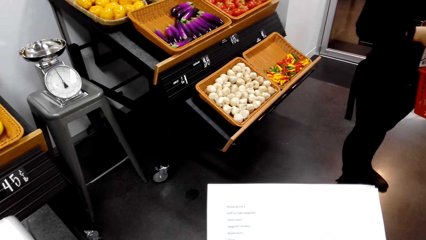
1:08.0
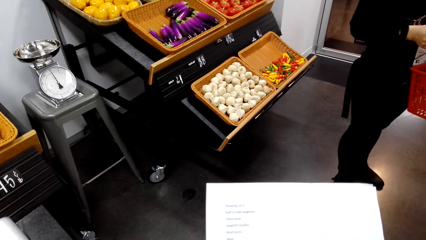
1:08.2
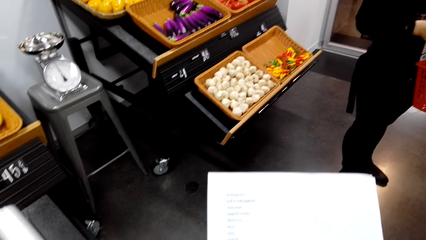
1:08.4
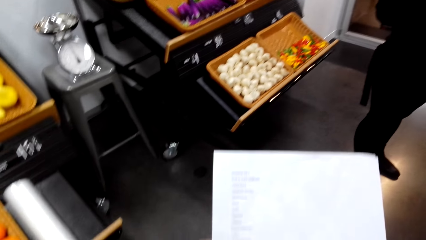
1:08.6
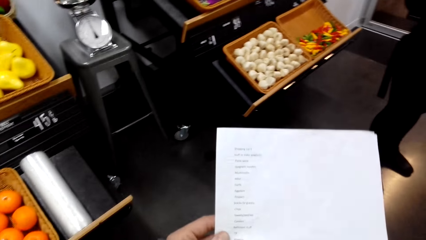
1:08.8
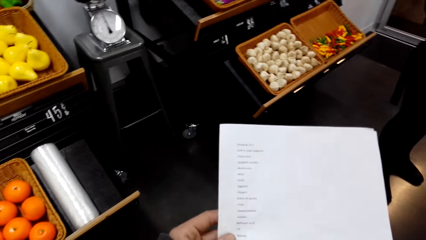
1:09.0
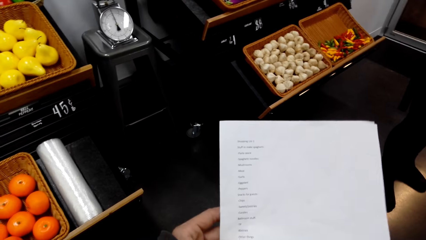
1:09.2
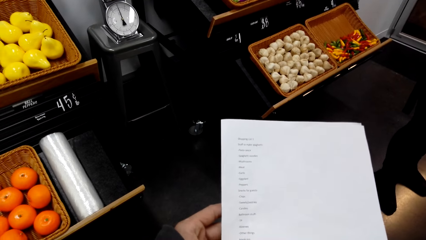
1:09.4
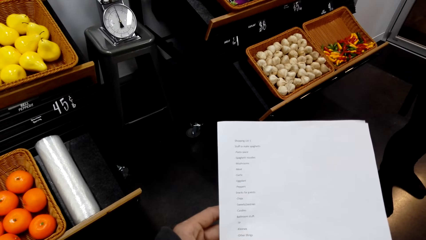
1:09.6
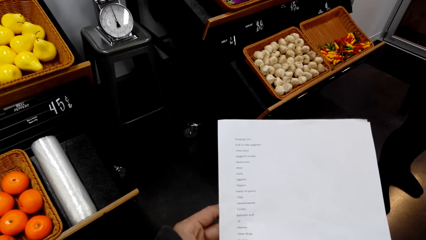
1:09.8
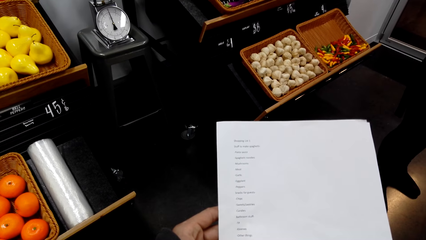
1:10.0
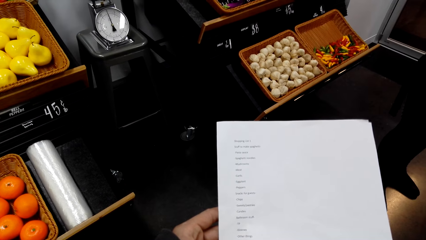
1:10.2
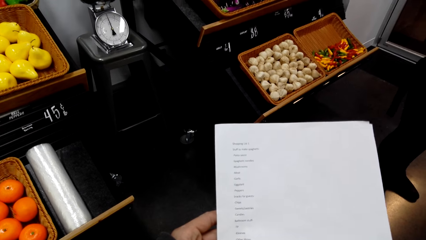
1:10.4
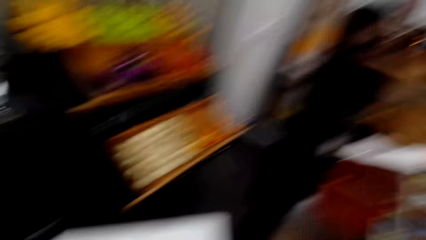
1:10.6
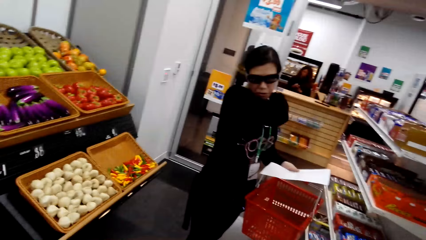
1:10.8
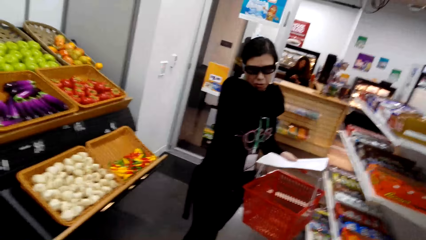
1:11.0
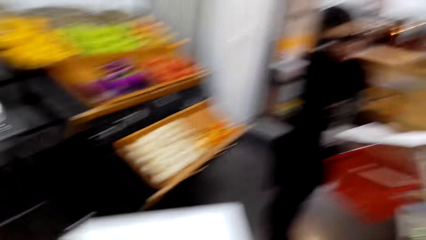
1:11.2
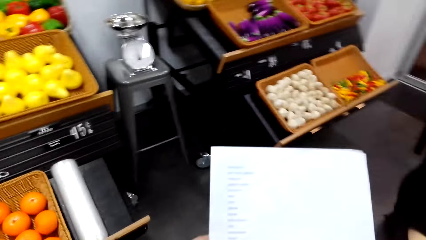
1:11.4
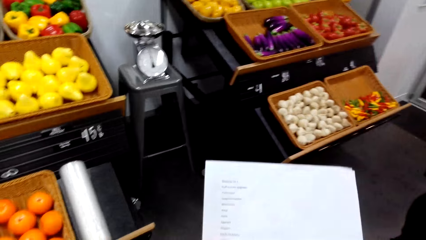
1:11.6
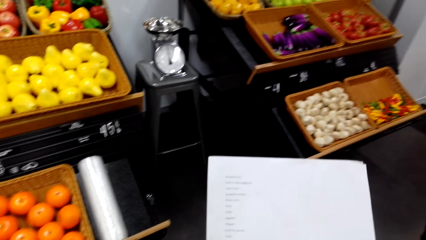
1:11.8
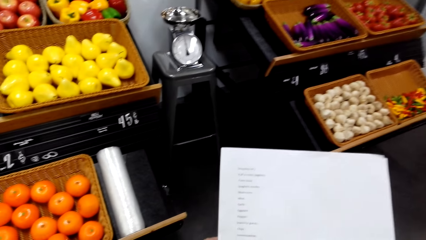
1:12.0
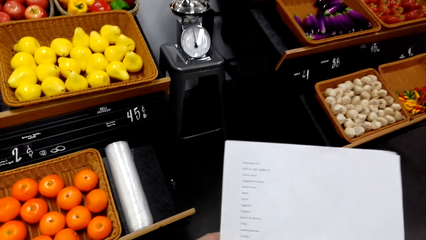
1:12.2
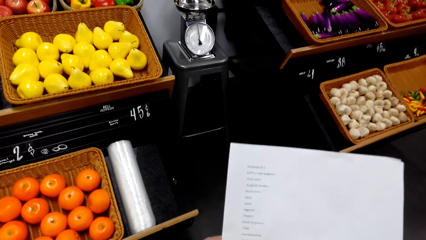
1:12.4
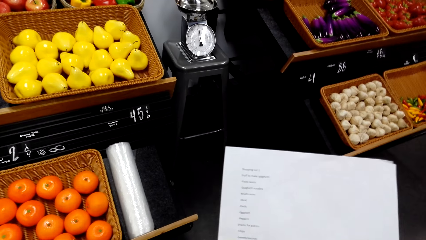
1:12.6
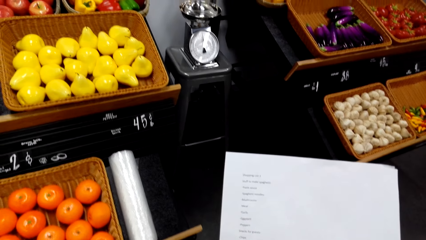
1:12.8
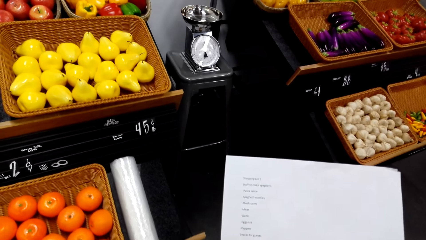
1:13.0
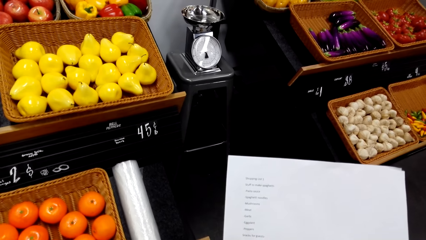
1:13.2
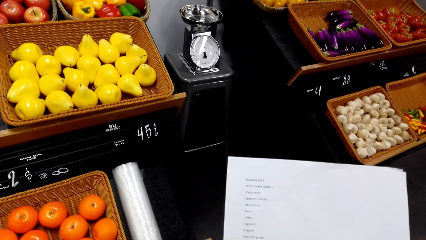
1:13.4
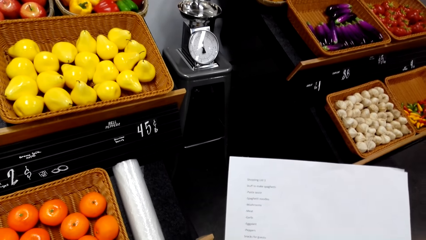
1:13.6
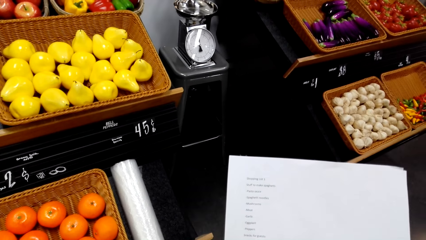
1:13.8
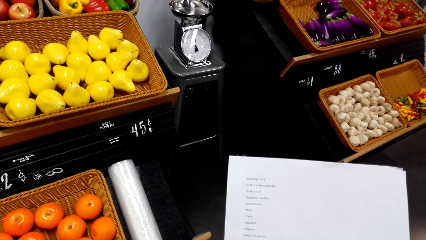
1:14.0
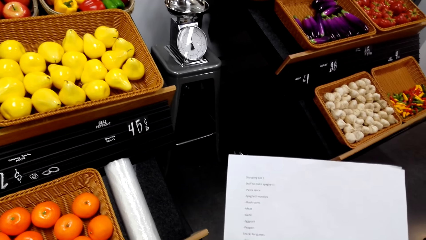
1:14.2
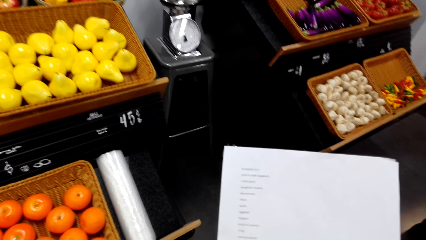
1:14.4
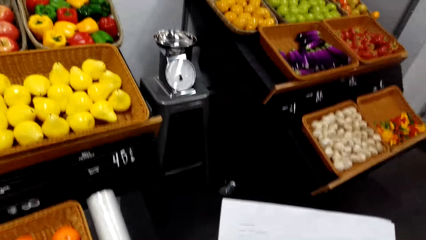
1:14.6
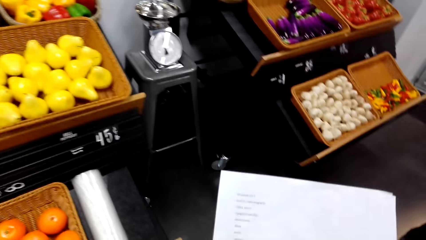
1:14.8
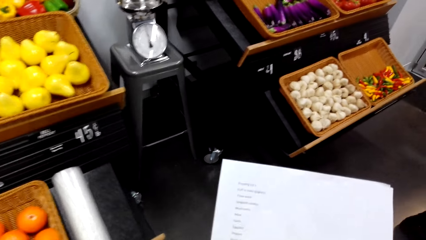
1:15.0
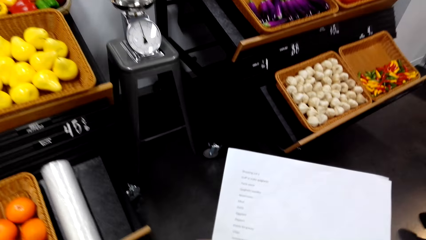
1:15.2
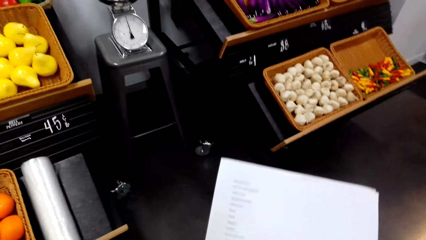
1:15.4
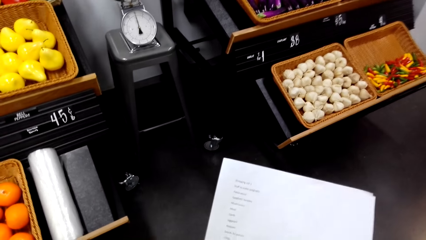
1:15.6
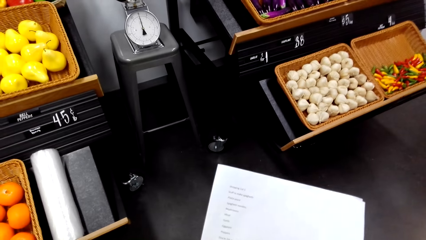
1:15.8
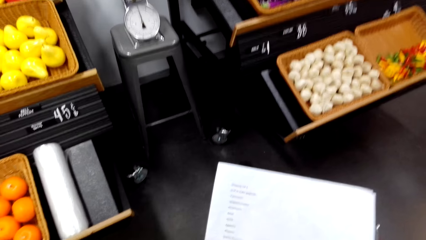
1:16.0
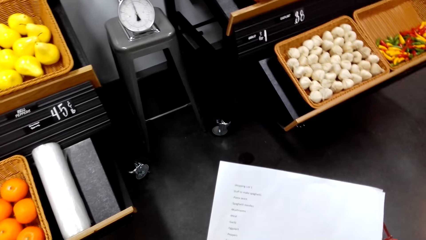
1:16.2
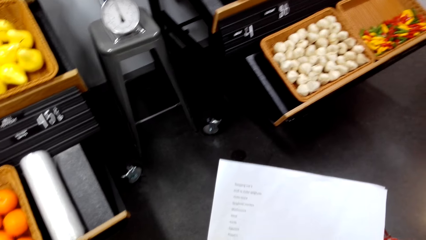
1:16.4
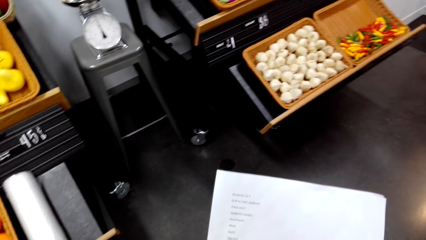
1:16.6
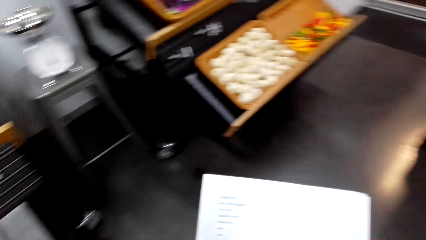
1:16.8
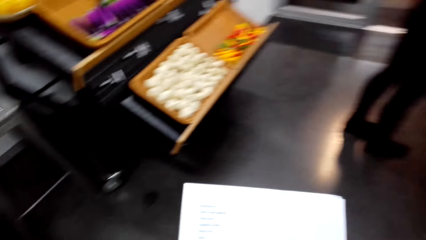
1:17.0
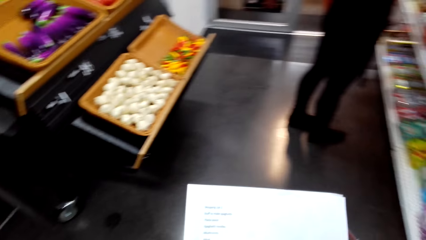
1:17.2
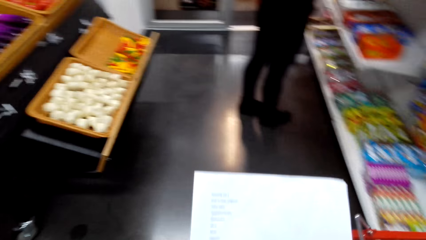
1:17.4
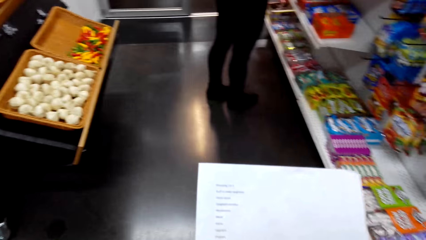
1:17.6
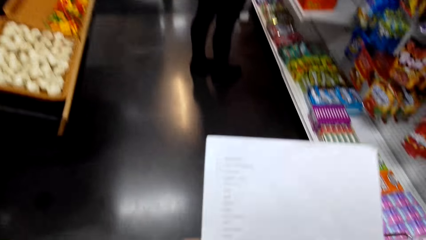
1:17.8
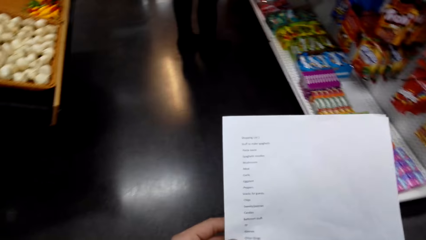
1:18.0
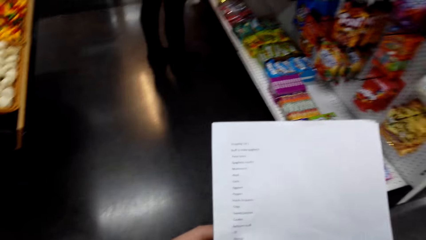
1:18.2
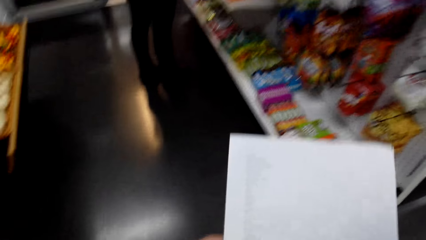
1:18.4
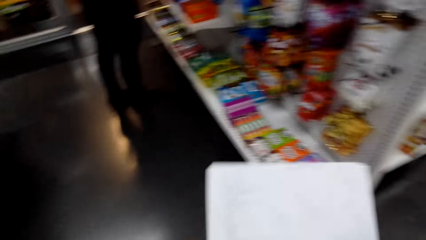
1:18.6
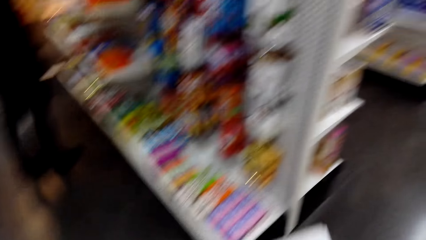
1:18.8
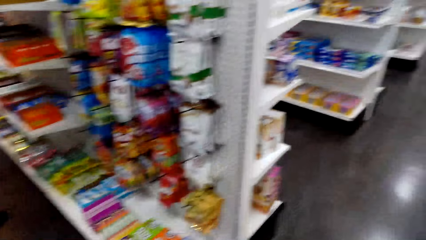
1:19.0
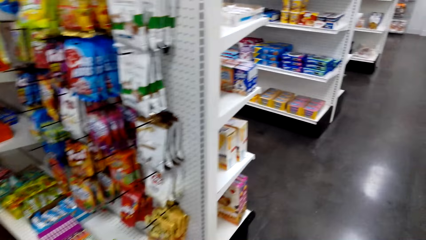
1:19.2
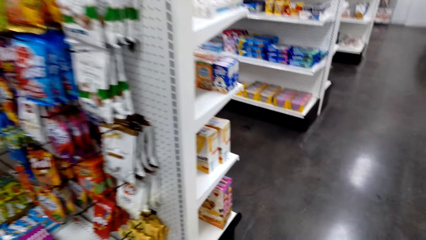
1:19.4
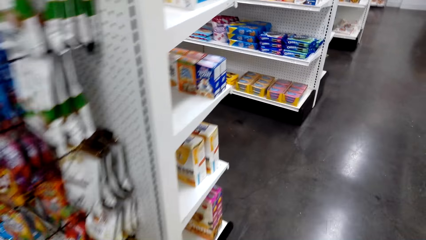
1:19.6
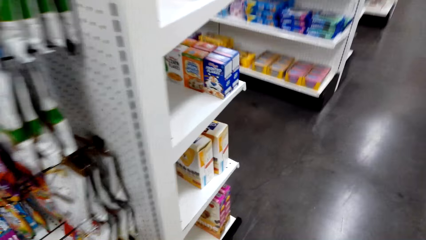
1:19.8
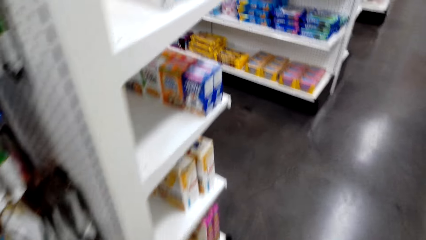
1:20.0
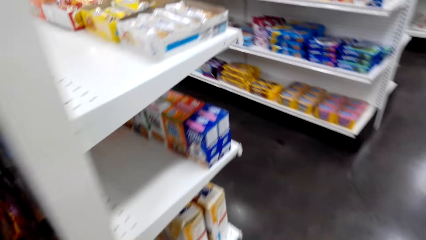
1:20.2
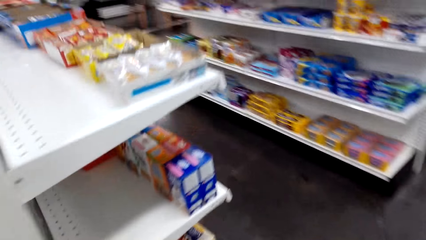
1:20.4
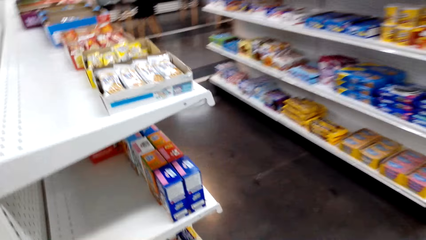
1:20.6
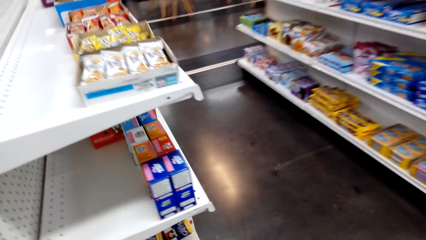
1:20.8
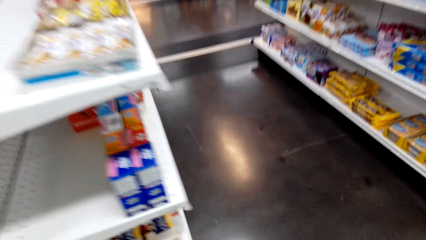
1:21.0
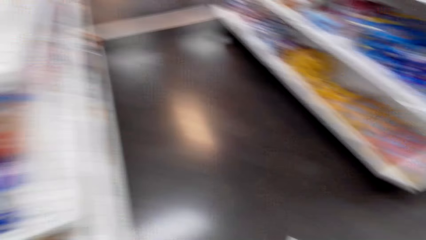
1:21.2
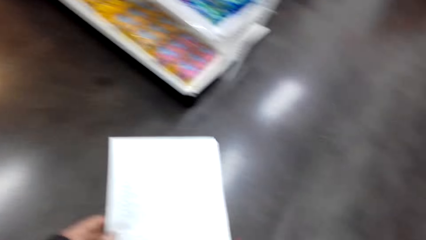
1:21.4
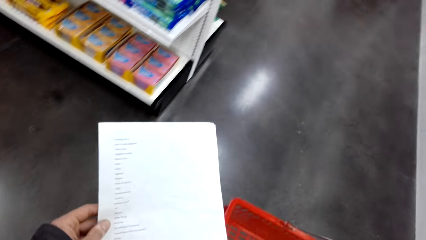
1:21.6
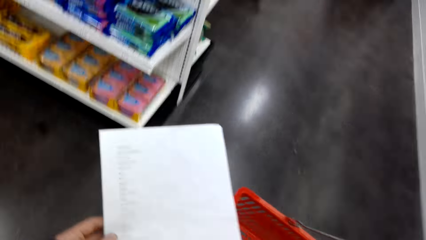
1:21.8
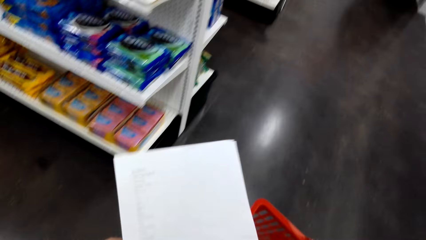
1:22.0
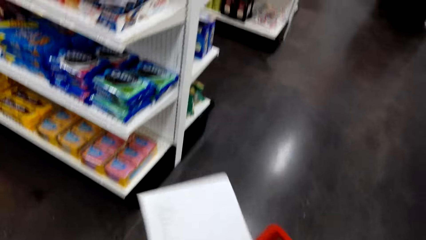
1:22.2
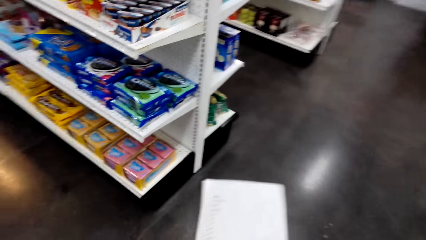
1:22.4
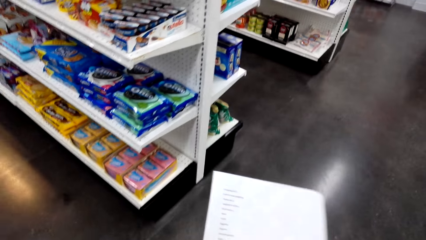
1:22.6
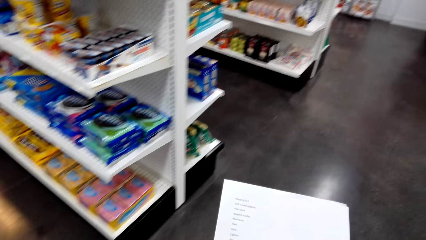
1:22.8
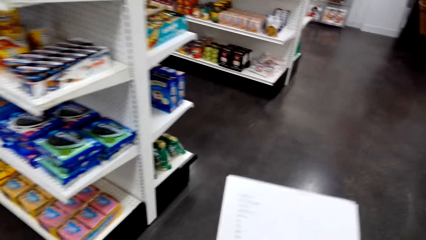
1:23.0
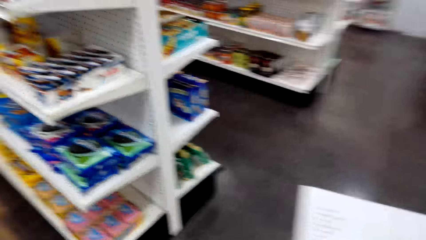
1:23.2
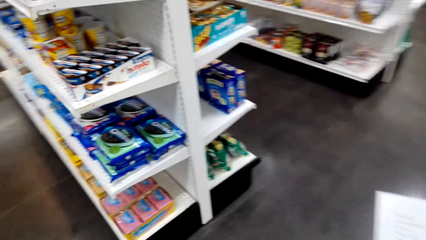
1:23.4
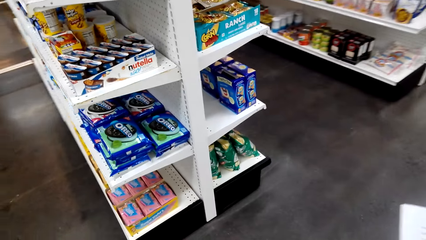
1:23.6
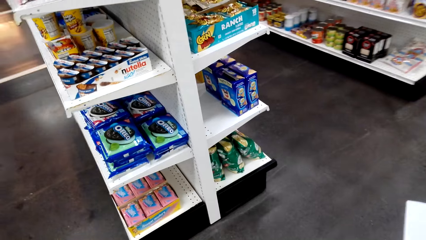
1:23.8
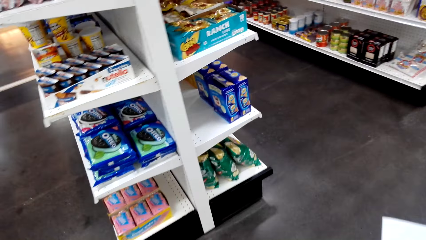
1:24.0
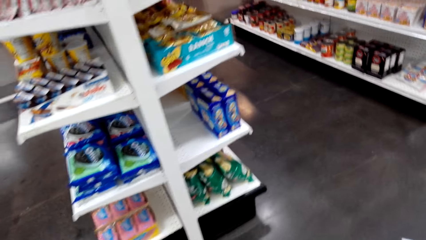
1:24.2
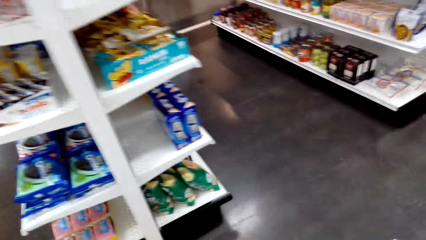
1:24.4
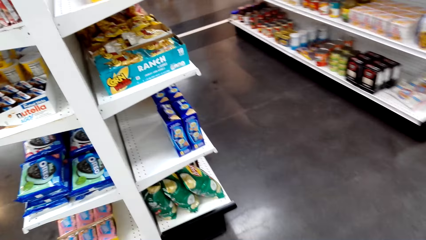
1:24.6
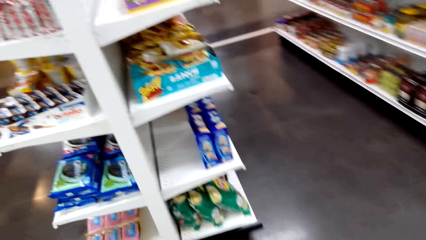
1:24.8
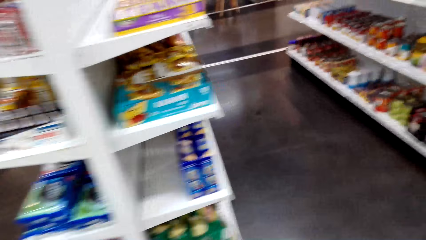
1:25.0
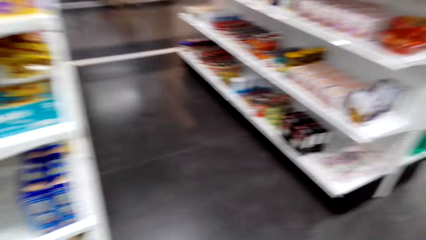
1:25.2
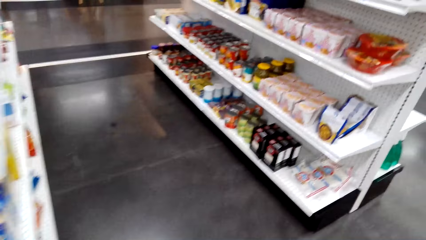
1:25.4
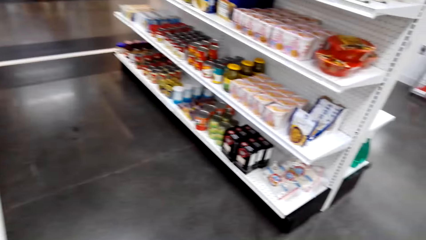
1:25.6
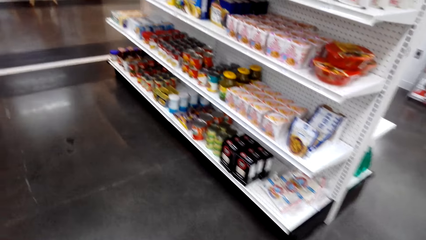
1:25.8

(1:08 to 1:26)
The camera wearer holds a paper. A man holds a shopping carrier. The camera wearer turns around. They laugh. They hold the paper. They turn around. They hold the paper. They turn around. They walk around. They hold the paper. They carry the shopping carrier. They turn around.
